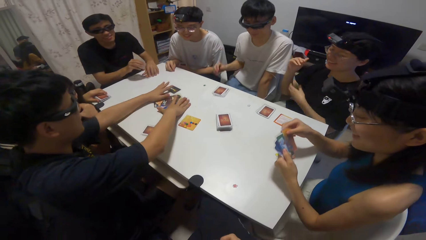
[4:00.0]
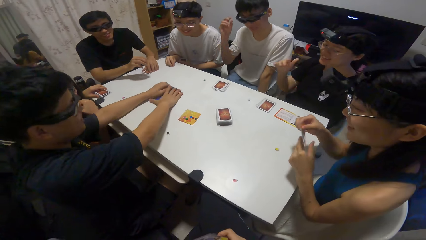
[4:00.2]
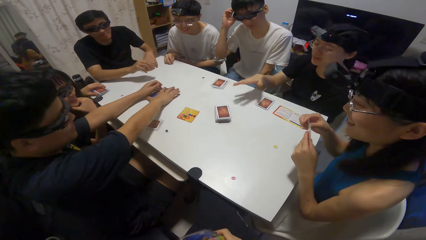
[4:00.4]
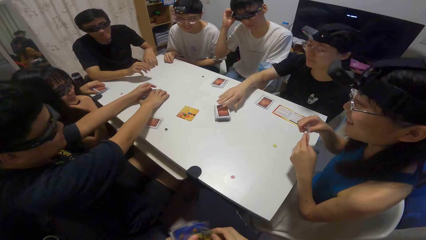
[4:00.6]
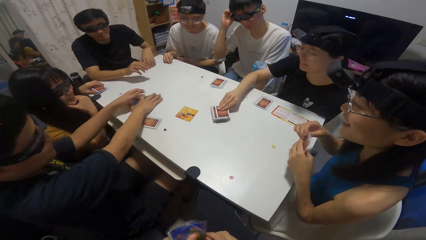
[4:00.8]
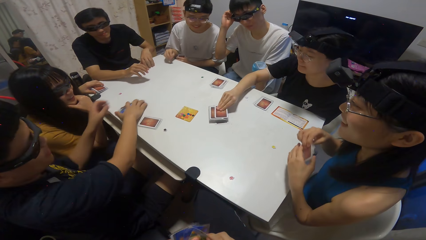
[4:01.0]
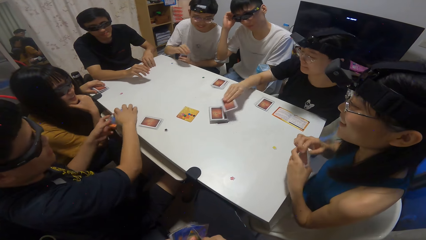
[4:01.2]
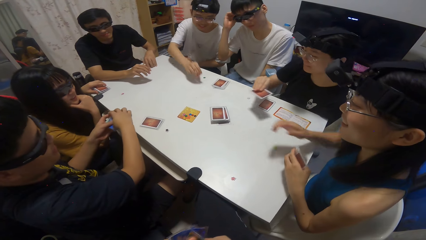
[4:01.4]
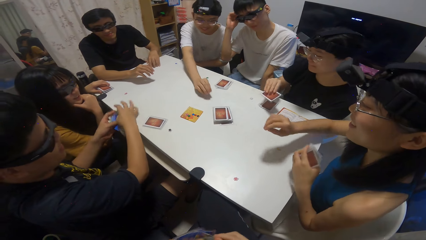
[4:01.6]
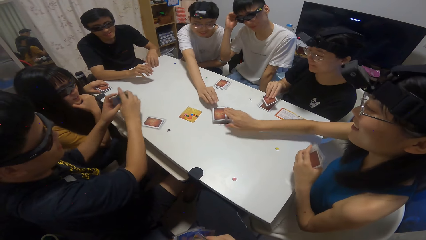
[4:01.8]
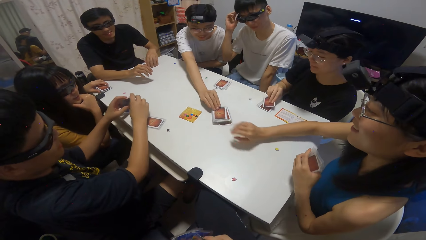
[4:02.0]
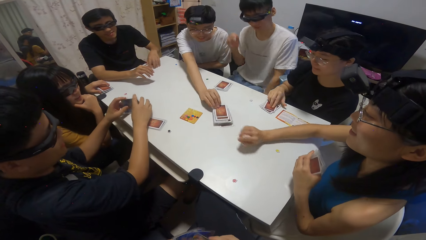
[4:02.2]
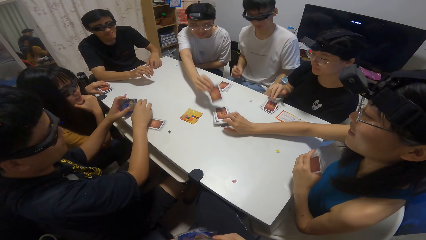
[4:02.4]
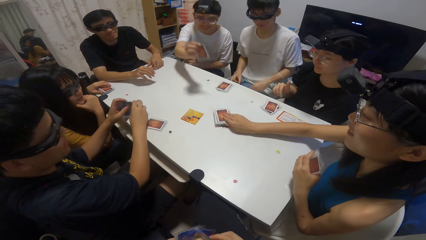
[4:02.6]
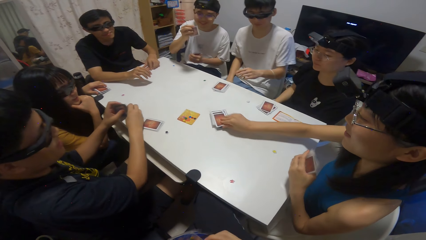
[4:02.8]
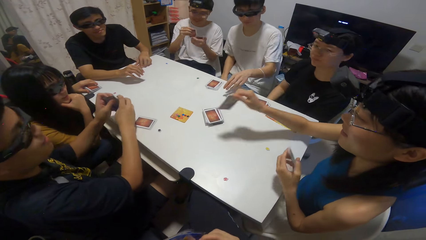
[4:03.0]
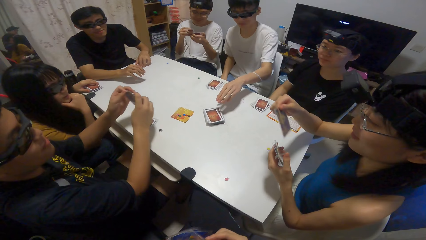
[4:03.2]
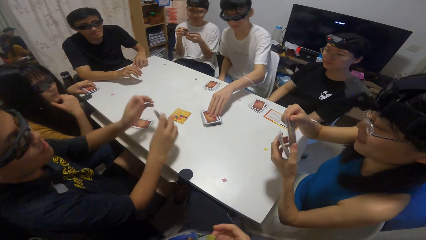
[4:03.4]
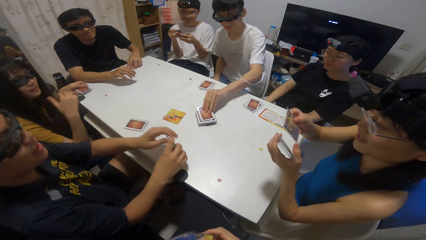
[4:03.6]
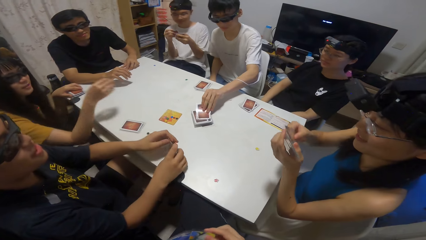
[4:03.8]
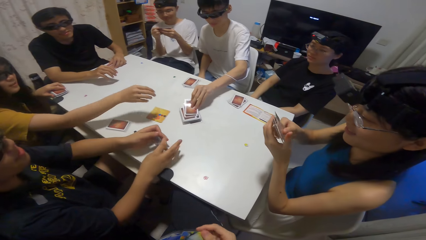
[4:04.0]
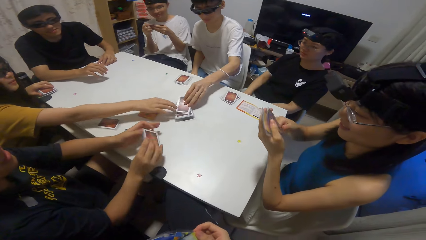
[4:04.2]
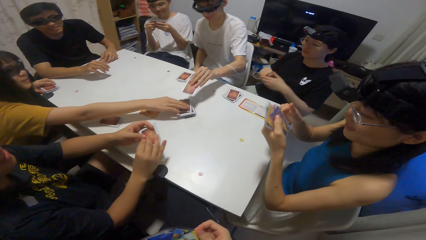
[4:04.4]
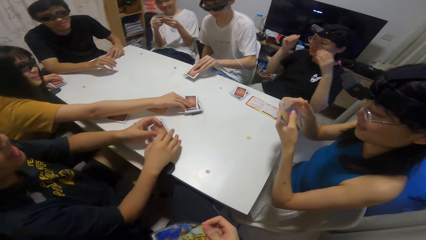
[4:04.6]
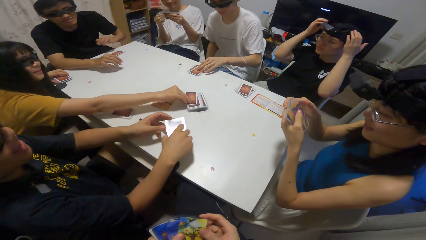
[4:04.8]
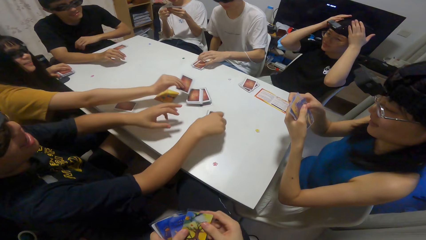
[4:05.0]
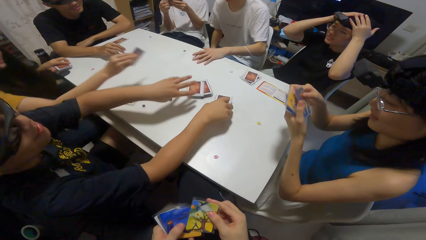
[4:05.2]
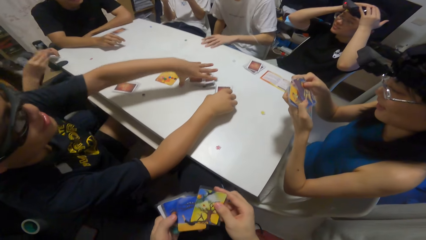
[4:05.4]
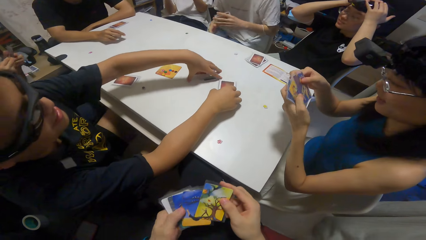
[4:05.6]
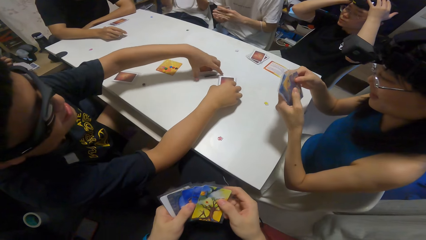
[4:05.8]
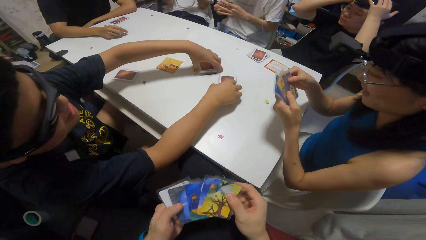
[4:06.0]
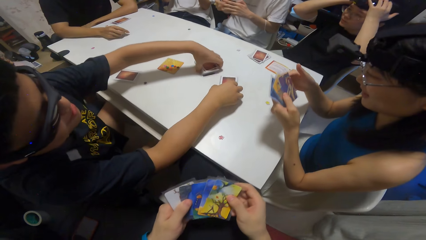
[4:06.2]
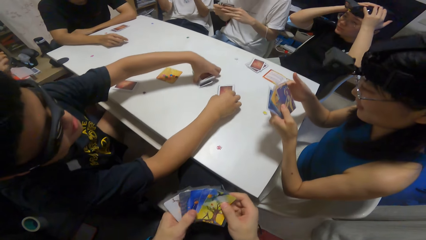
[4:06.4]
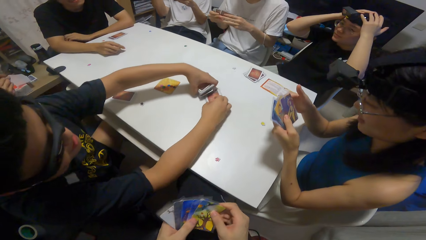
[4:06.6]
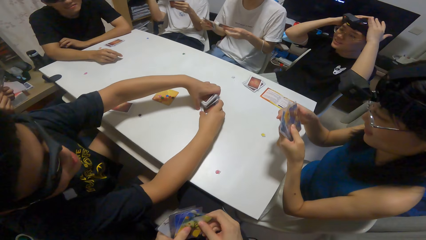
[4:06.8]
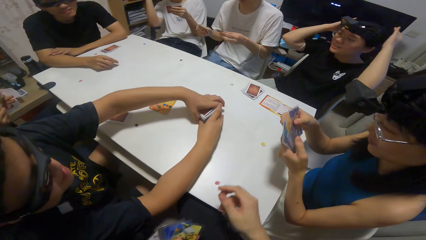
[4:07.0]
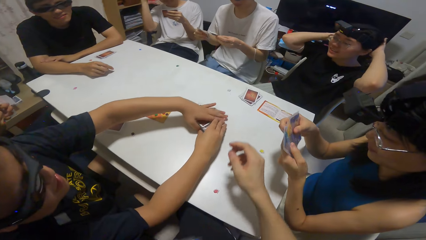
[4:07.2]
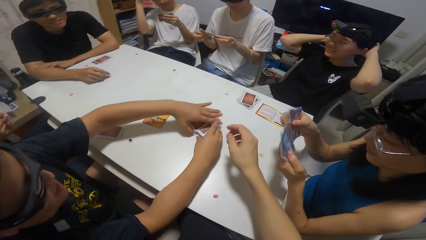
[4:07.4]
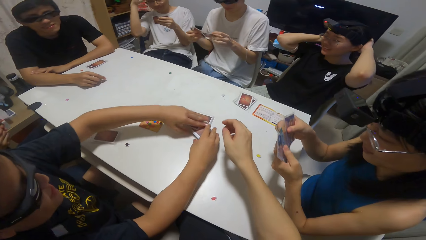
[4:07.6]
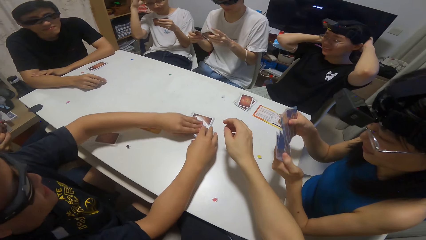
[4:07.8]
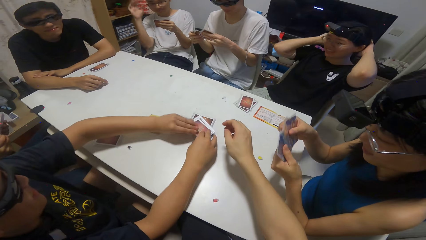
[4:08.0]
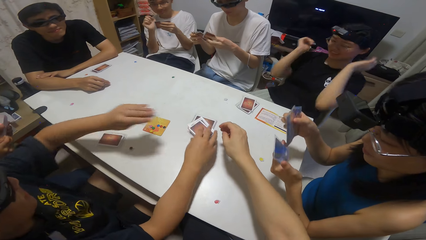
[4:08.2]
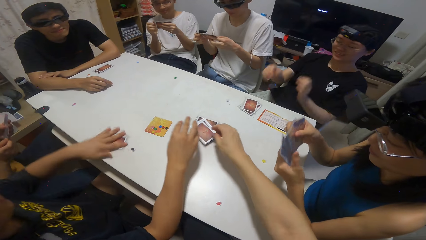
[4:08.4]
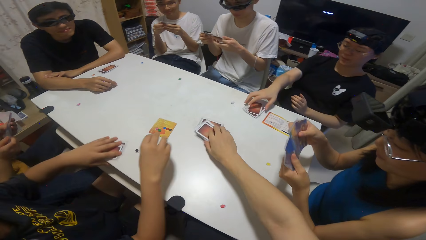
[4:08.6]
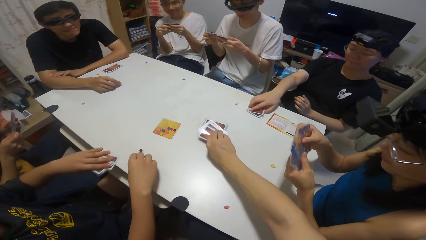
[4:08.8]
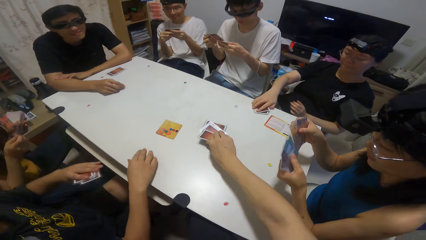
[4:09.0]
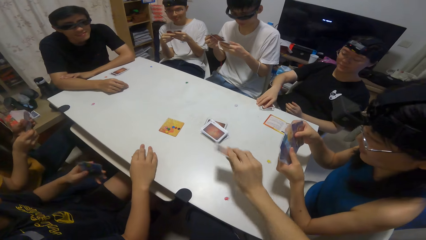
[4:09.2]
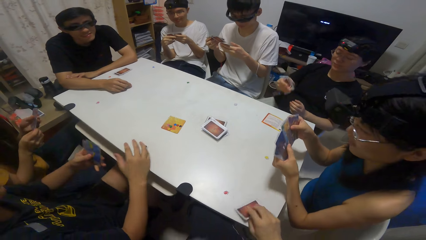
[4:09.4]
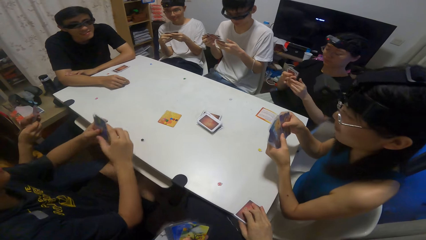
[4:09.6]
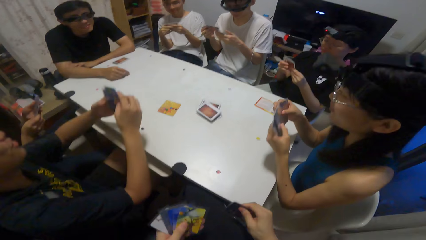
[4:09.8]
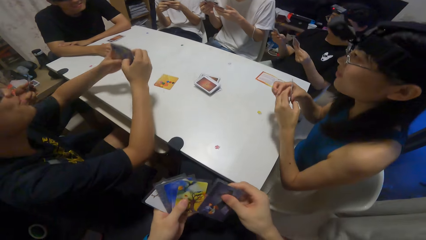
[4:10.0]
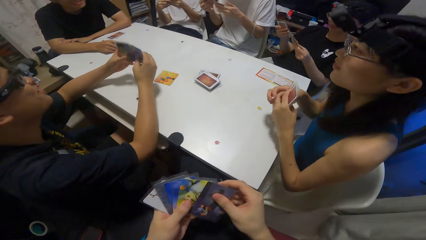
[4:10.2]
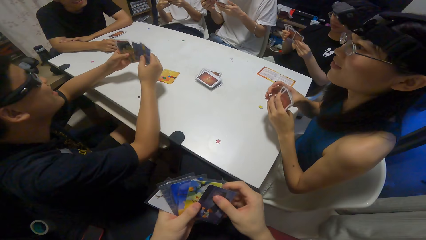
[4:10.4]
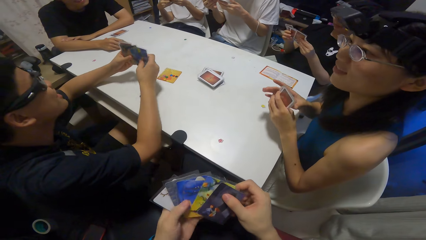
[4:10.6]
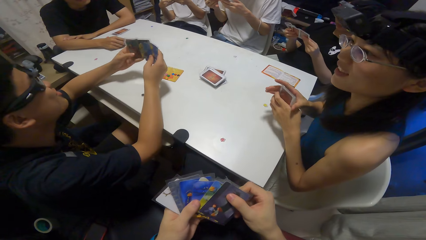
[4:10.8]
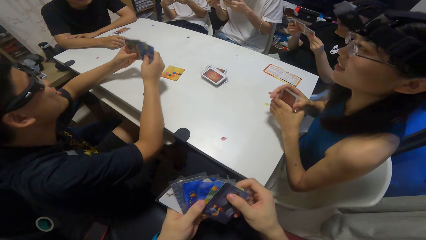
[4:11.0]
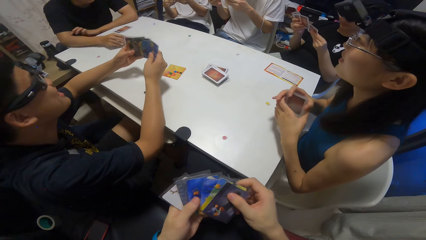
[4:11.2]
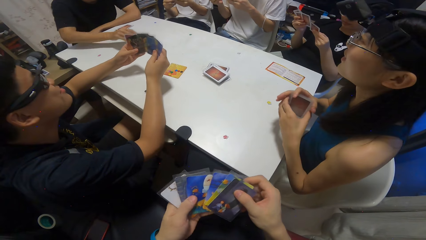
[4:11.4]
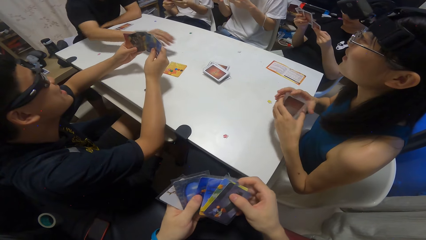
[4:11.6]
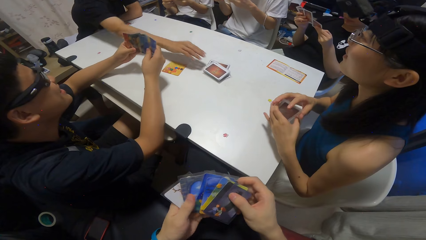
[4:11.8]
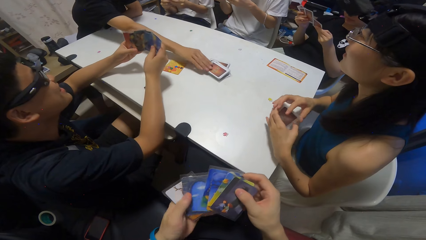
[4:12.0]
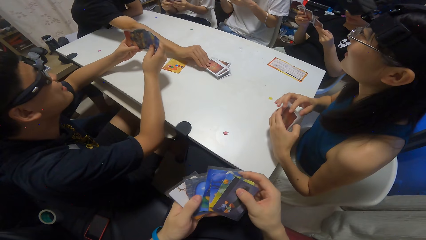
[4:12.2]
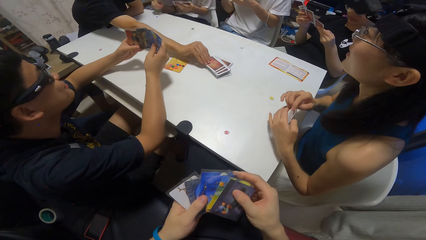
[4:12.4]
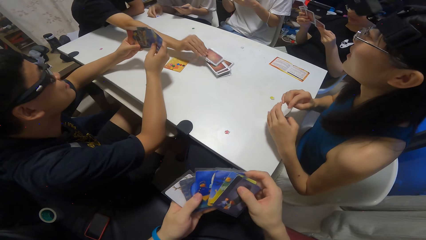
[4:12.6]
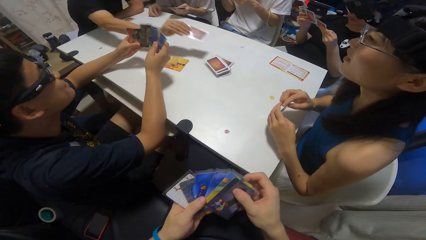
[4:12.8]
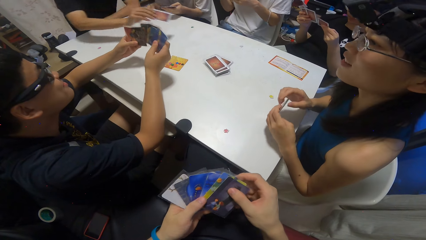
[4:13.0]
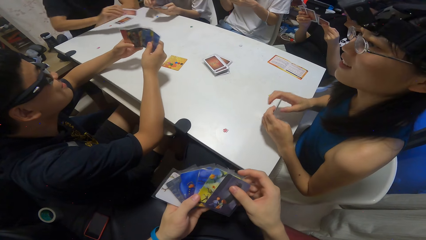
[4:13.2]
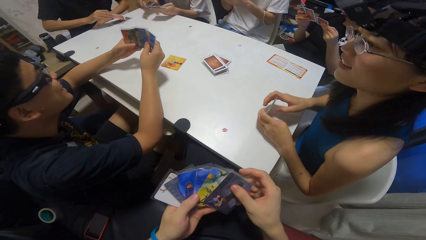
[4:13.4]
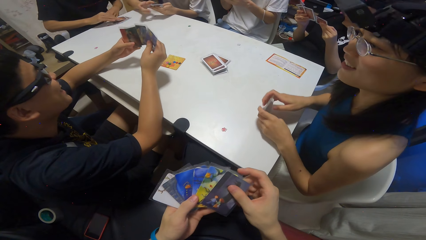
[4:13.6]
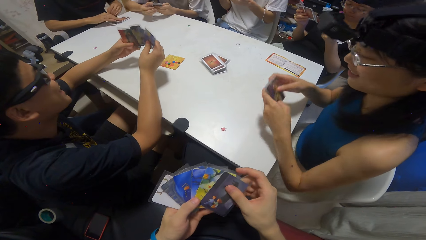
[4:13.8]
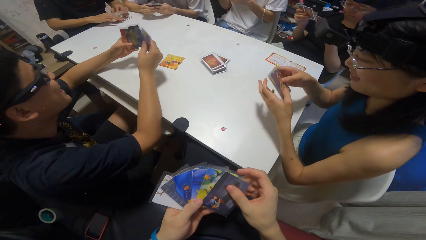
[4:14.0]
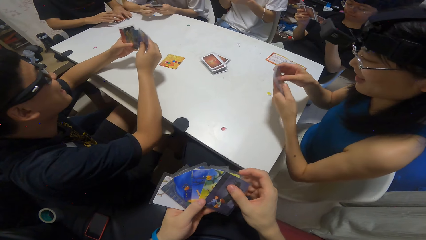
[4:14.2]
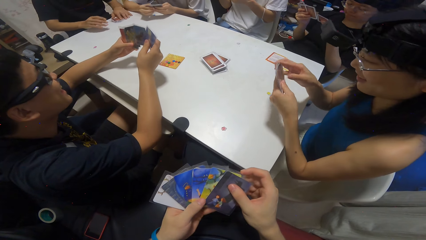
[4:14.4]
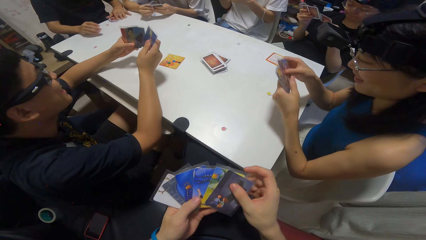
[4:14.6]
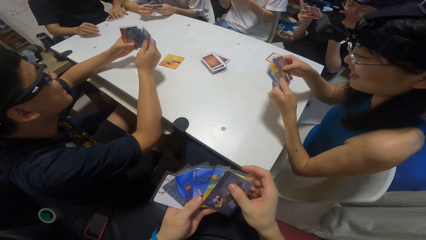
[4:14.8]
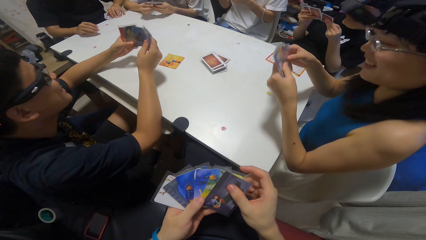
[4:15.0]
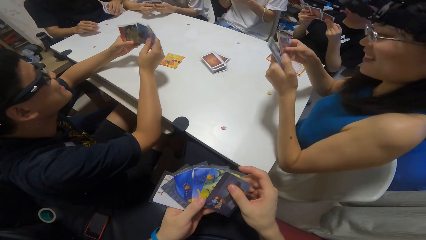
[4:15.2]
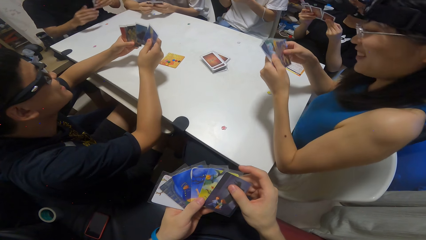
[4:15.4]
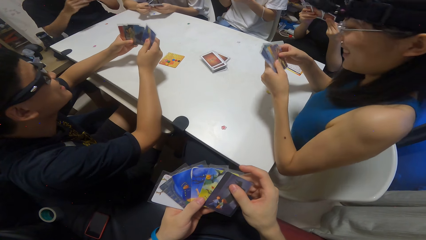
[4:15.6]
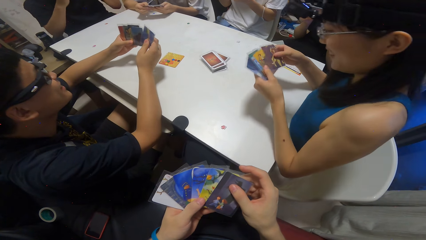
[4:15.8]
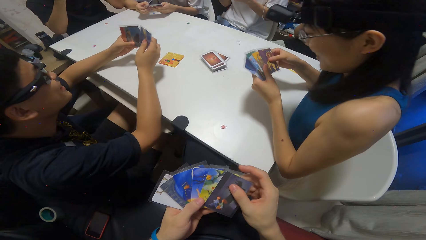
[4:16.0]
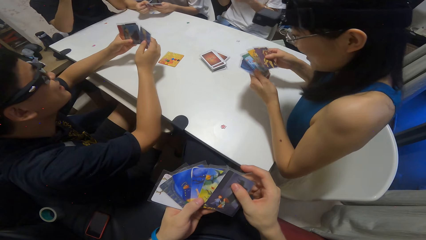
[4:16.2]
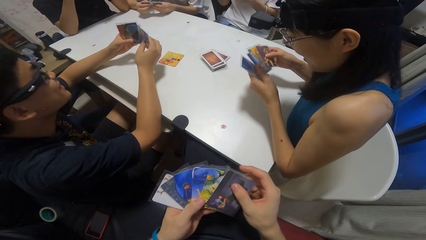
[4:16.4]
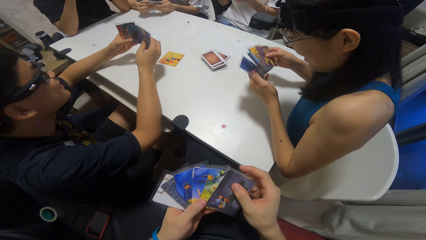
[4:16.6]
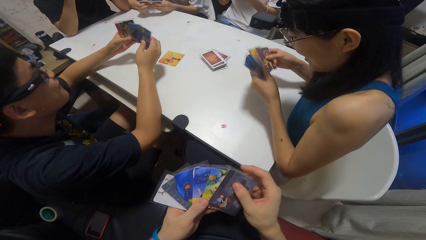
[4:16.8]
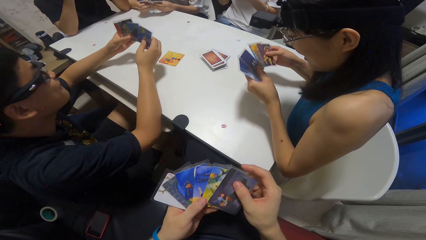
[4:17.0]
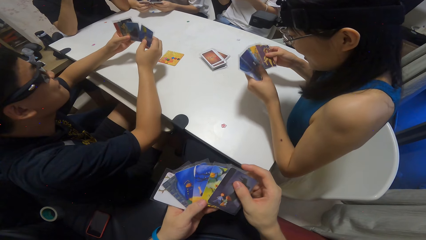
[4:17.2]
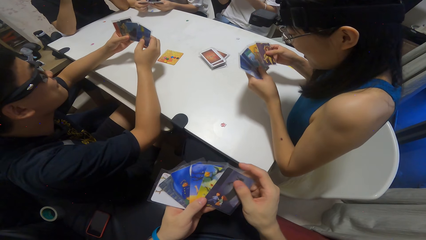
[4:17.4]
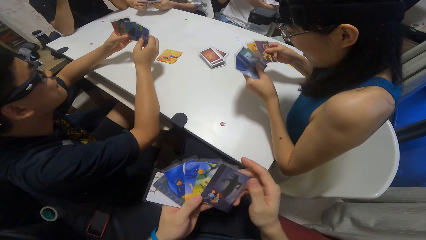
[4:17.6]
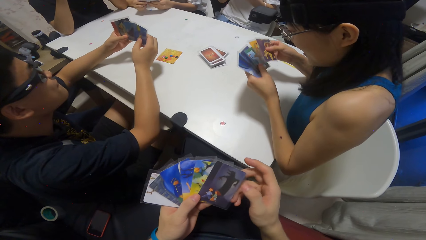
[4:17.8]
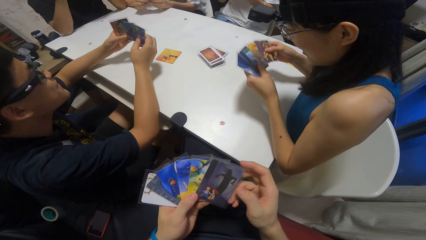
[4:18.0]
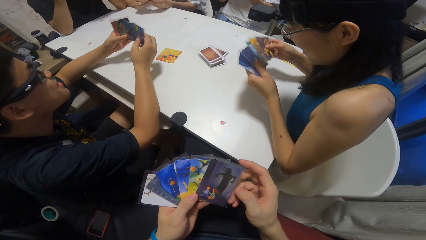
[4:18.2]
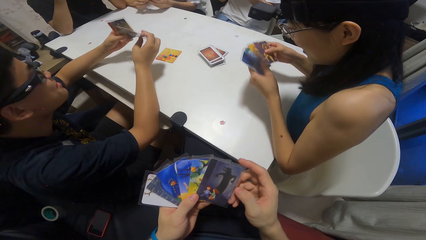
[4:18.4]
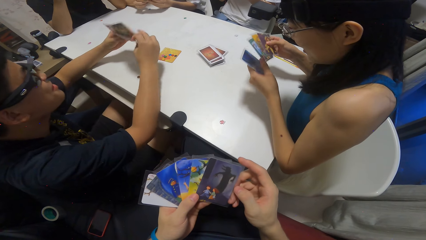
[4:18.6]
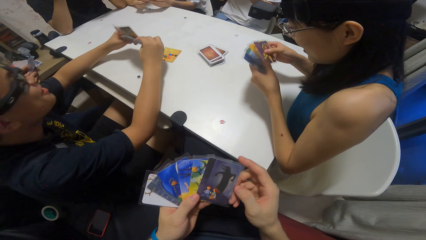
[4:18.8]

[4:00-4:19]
A man collects playing cards. Another man picks playing cards. The first man holds the playing cards. The camera wearer holds the playing cards. A woman picks the playing cards. The first man picks the playing cards. The camera wearer shuffles the playing cards. She picks a card from the pile of cards on the table with her right hand. The second man picks the playing cards. The first man shuffles the playing cards. A third man picks the playing cards. The camera wearer shuffles the playing cards.
